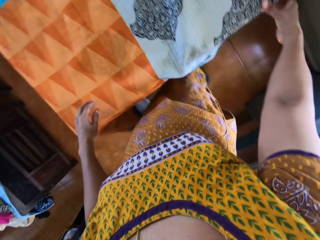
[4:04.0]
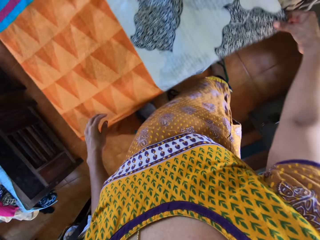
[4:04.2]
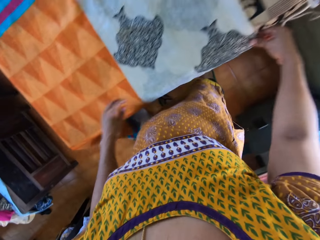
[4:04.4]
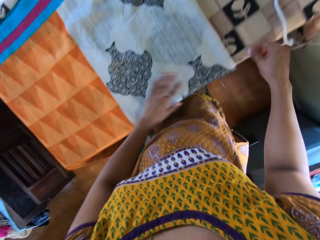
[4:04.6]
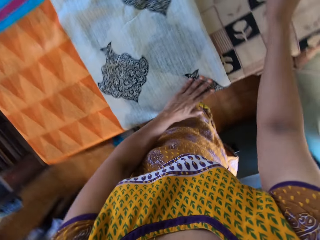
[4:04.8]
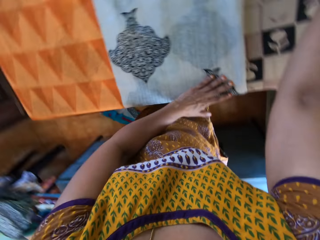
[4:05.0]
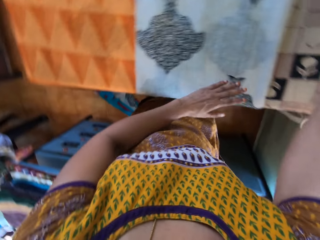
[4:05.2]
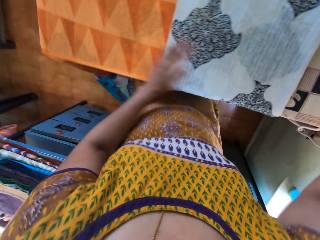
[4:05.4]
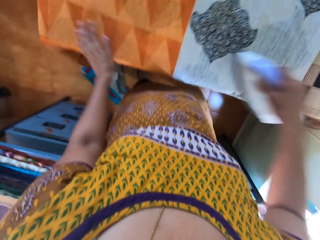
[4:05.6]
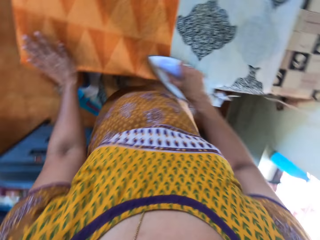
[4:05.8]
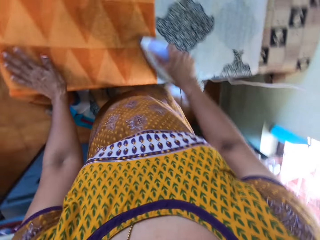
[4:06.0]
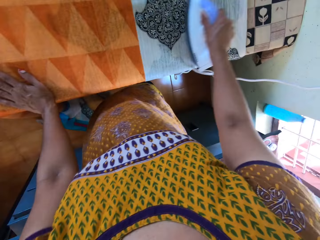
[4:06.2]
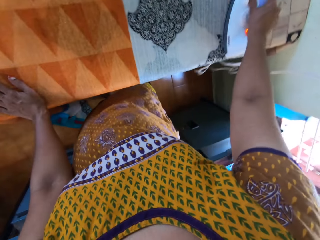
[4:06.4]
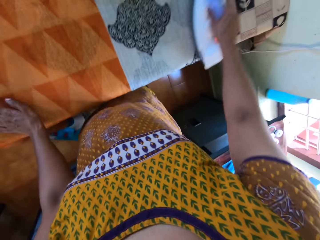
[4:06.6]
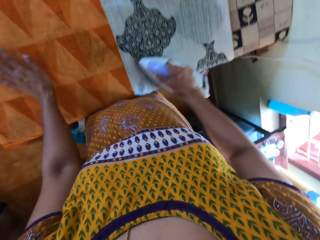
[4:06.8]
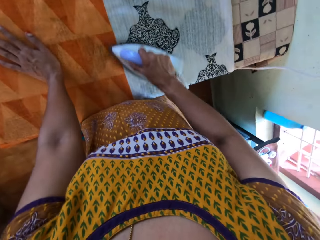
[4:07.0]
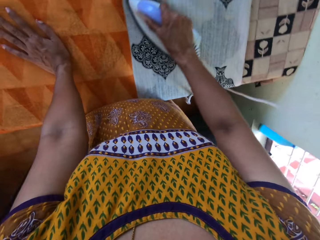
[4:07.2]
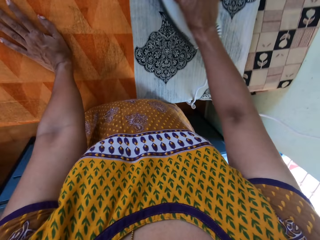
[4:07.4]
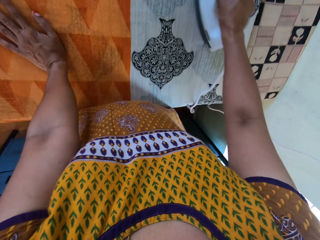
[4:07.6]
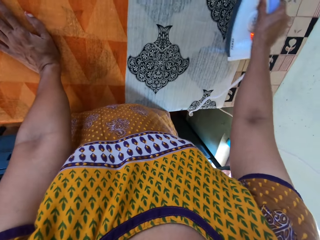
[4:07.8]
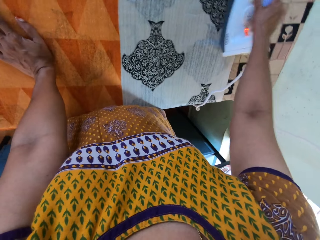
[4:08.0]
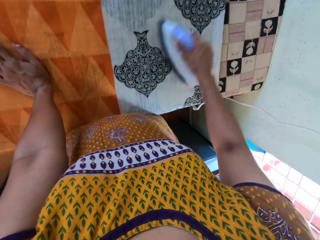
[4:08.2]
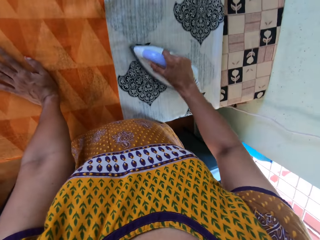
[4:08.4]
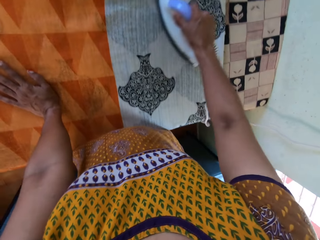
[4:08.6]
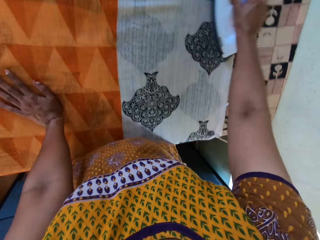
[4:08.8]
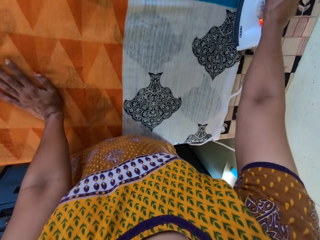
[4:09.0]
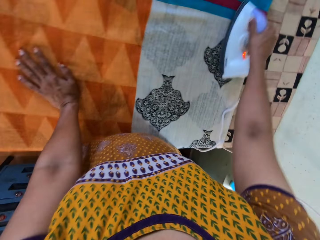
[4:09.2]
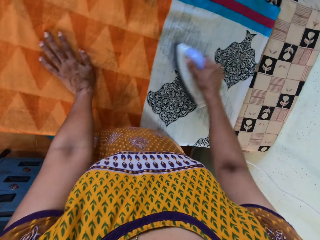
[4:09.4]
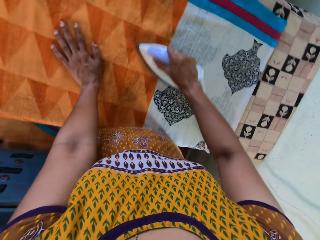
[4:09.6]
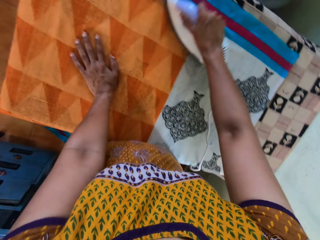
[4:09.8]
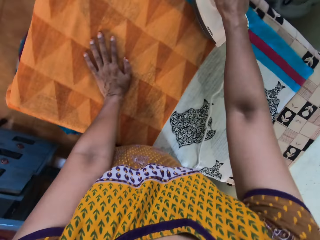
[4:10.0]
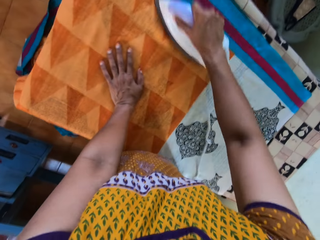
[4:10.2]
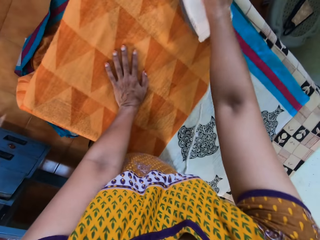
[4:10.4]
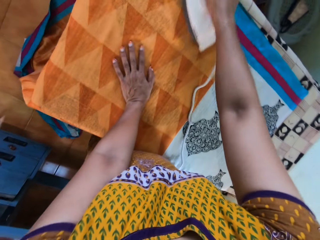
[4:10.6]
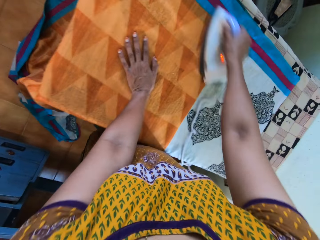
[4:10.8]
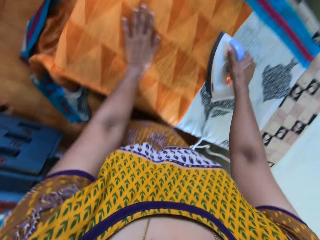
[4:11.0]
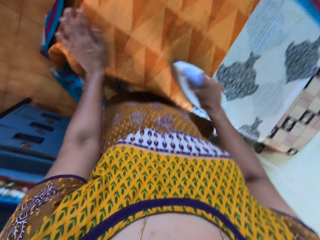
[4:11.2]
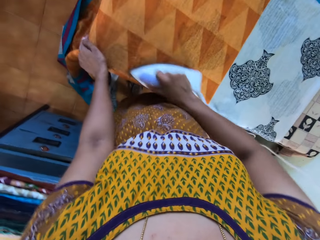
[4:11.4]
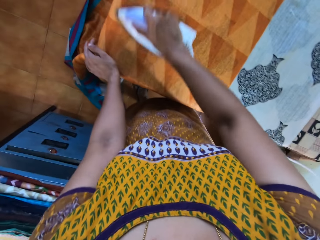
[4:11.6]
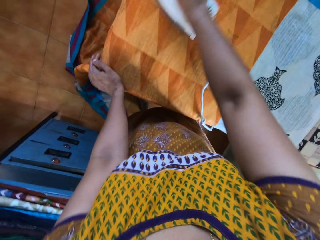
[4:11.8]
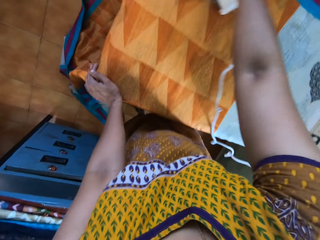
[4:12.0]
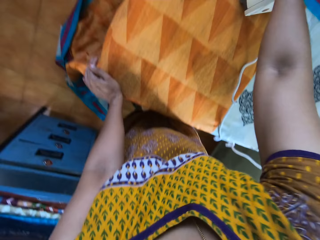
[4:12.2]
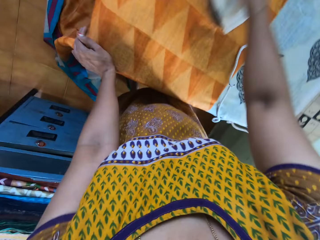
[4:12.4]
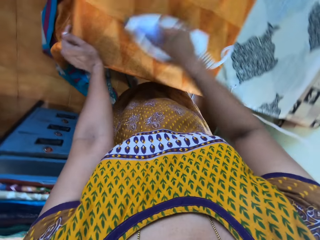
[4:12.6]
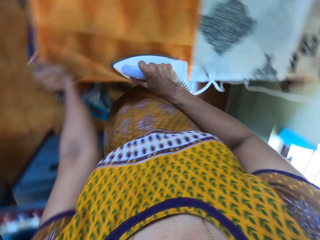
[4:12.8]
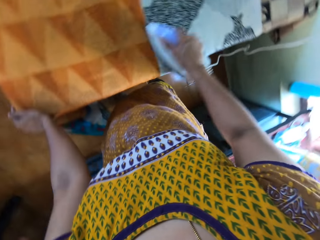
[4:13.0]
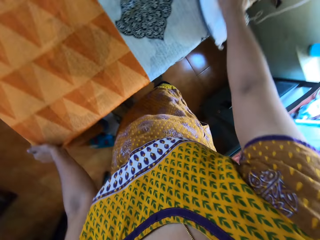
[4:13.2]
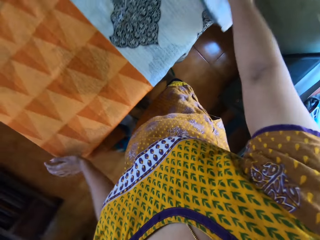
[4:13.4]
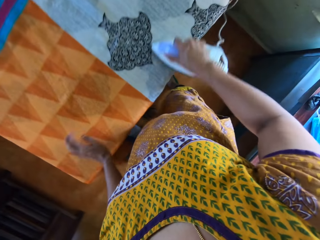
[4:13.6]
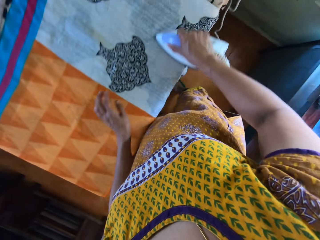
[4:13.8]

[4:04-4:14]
The camera wearer puts the linen on the table. She irons the fabric on the pressing table with the iron in her right hand. She holds the iron cloth.

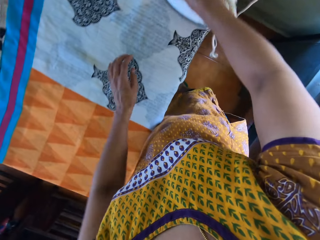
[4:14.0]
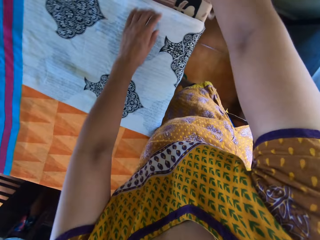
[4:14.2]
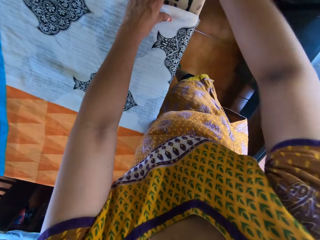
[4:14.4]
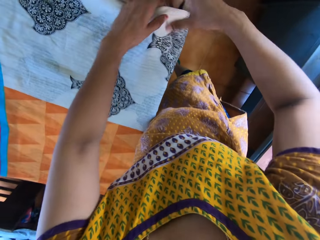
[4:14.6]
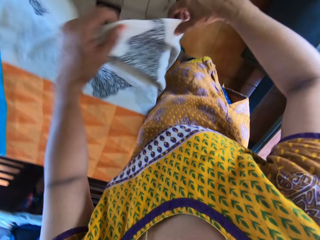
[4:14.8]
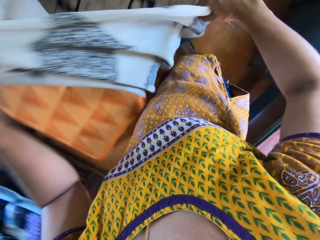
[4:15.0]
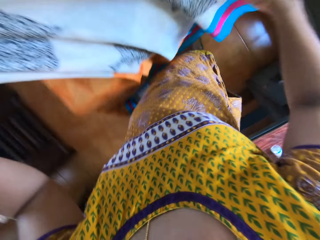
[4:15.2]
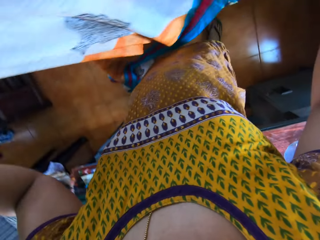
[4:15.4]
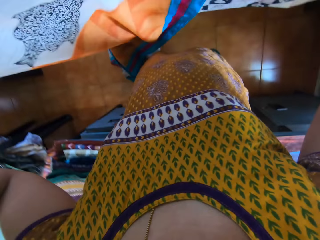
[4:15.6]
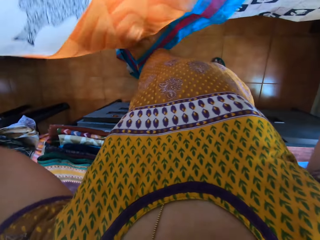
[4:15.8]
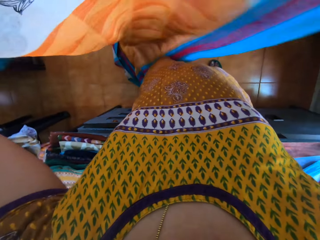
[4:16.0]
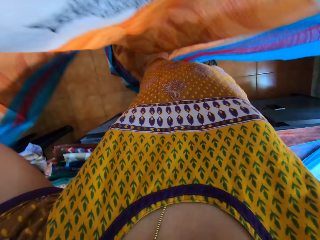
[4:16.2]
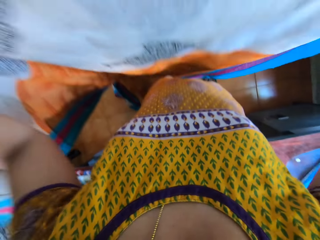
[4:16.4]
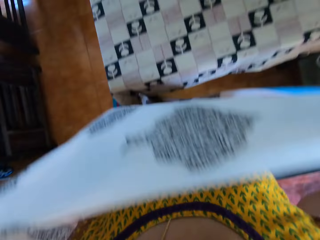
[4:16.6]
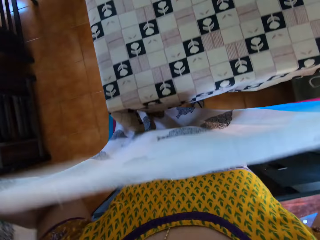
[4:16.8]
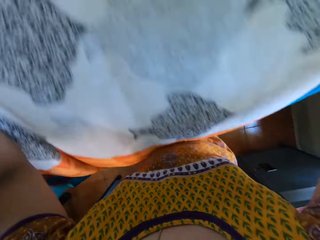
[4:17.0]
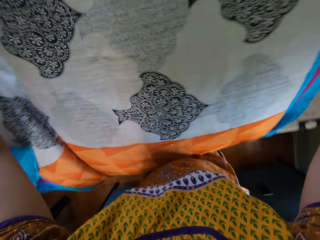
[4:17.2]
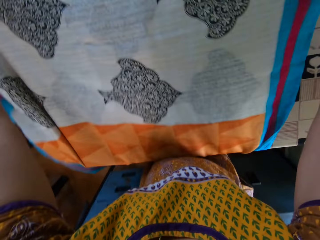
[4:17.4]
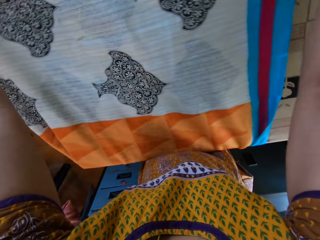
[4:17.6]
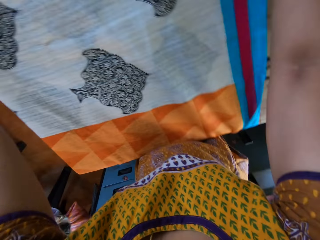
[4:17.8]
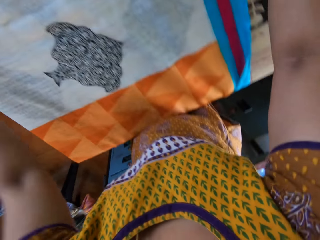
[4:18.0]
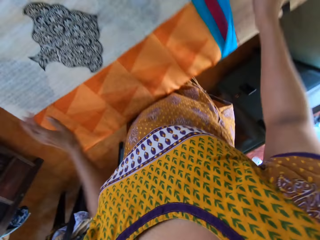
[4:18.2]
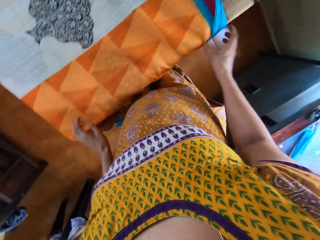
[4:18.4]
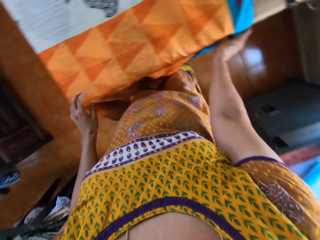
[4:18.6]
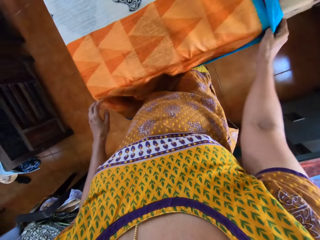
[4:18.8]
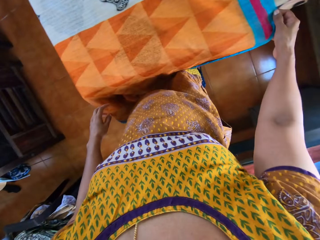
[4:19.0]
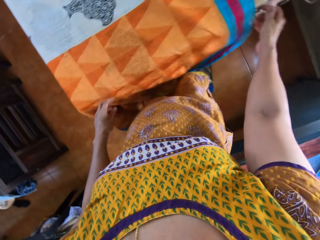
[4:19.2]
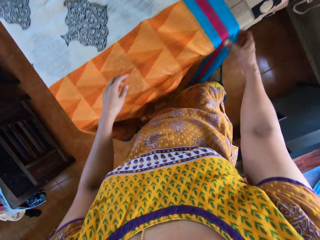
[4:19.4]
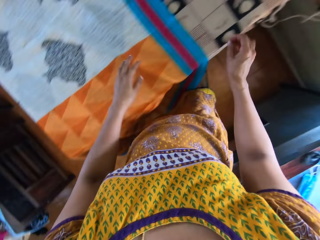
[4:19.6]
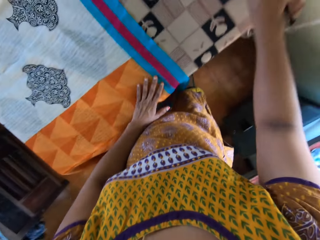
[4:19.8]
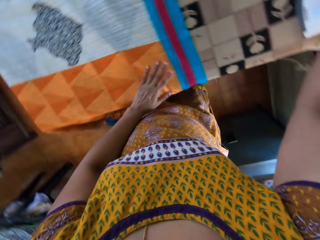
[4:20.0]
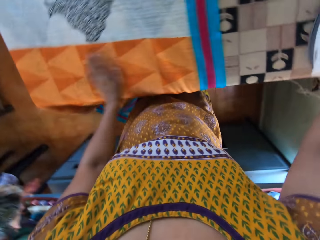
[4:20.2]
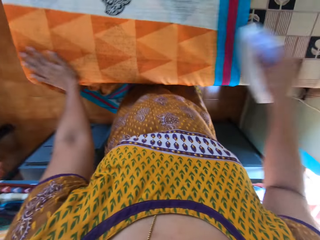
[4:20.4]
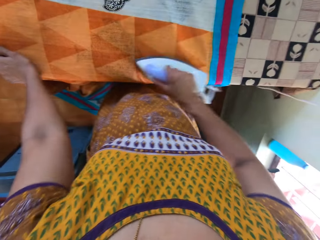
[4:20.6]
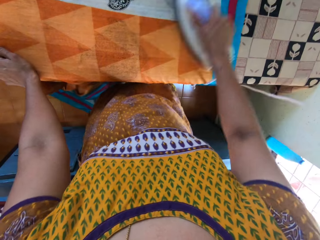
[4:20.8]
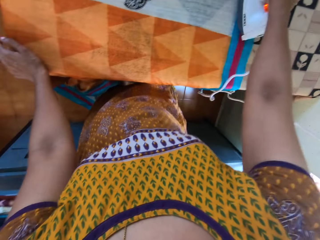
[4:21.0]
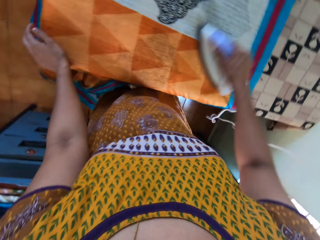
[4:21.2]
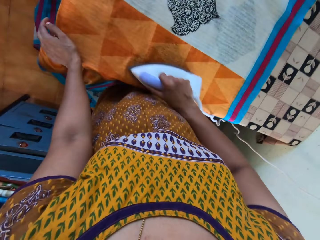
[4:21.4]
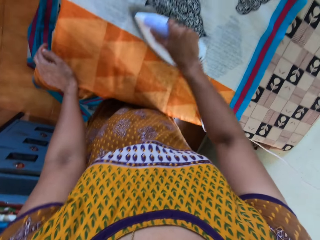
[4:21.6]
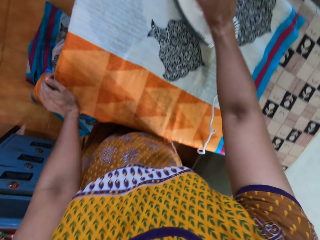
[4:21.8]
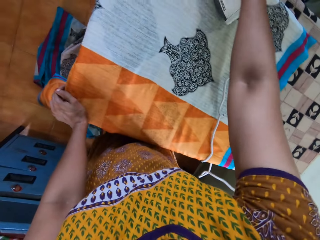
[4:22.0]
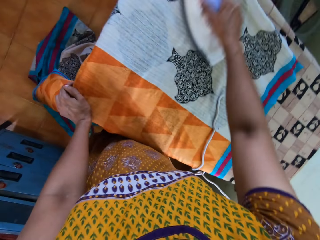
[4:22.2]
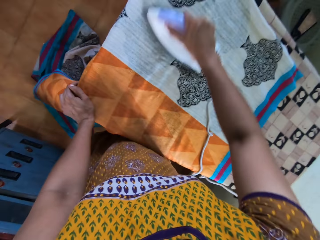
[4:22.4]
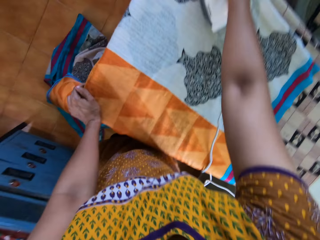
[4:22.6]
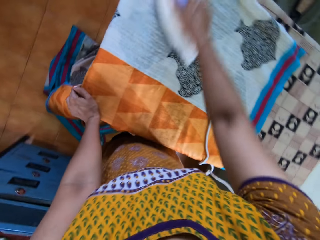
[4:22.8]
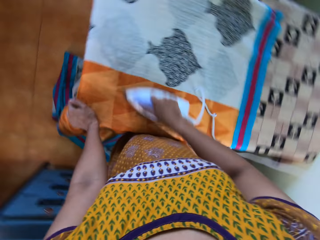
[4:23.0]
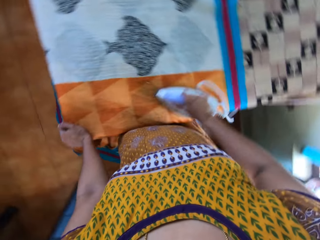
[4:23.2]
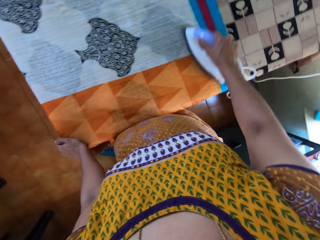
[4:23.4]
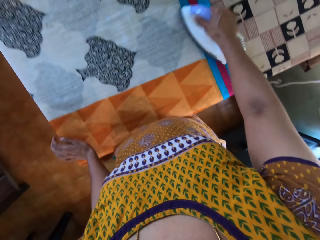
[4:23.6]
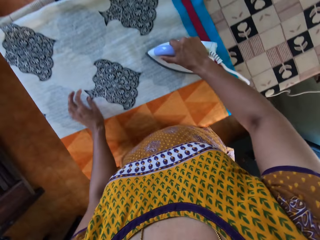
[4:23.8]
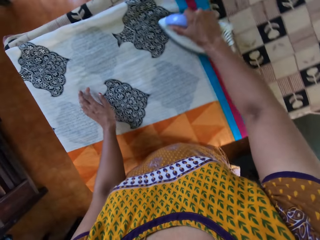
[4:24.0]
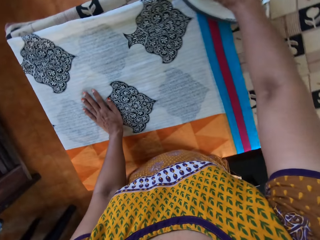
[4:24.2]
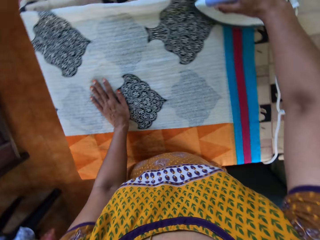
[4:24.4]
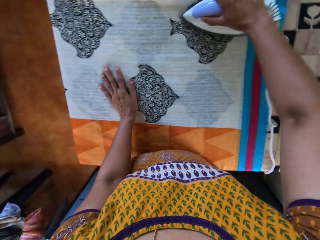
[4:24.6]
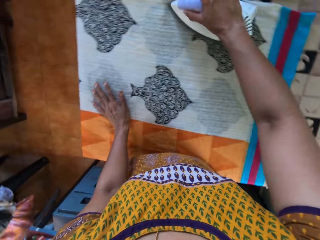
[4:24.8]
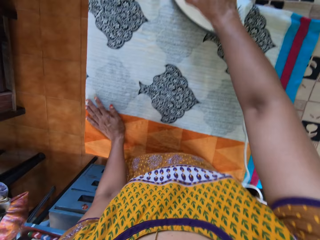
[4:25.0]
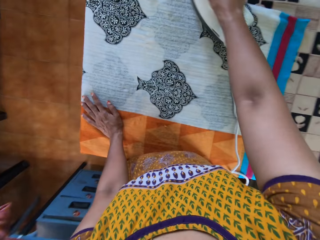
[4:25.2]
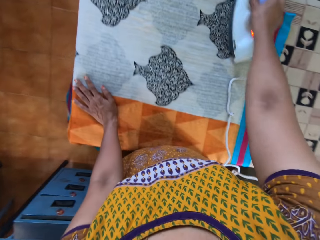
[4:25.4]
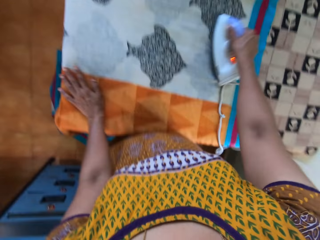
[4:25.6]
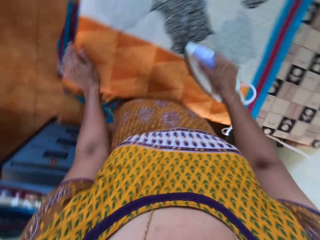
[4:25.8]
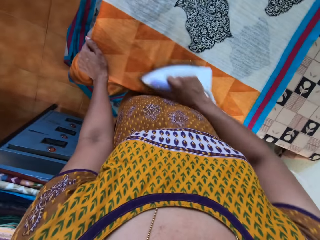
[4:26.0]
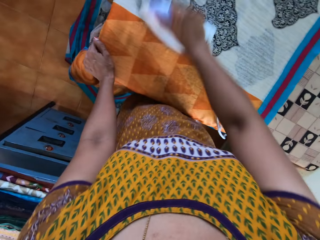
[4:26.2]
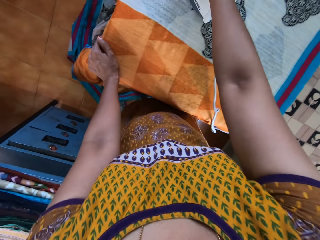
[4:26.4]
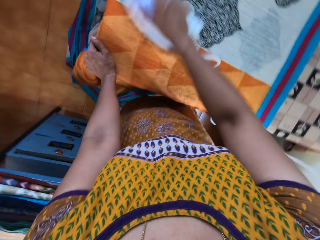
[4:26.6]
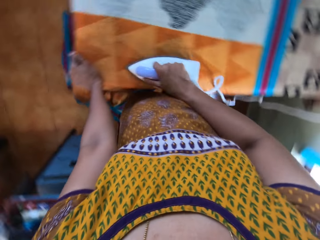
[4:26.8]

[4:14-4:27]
The camera wearer drops the iron in her right hand on the pressing table. She picks up the fabric on the pressing table with both hands. She holds the linen. She sets the fabric on the pressing table with both hands. She picks up the iron on the pressing table with her right hand. She irons the fabric on the pressing table with the iron in her right hand.
